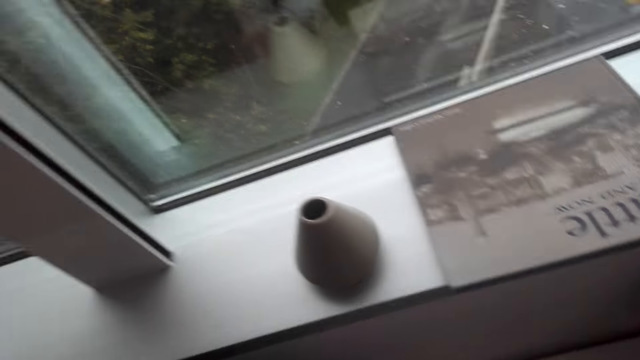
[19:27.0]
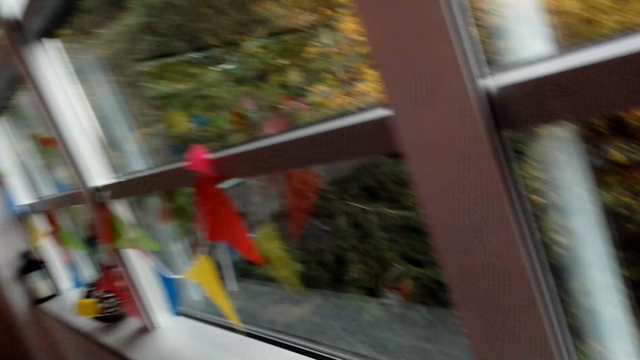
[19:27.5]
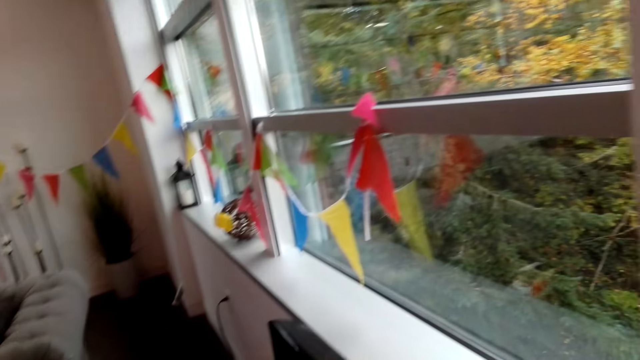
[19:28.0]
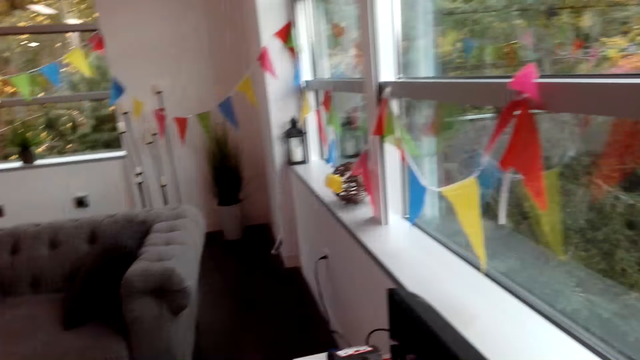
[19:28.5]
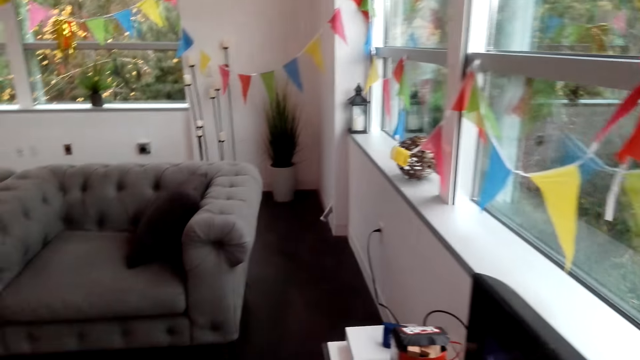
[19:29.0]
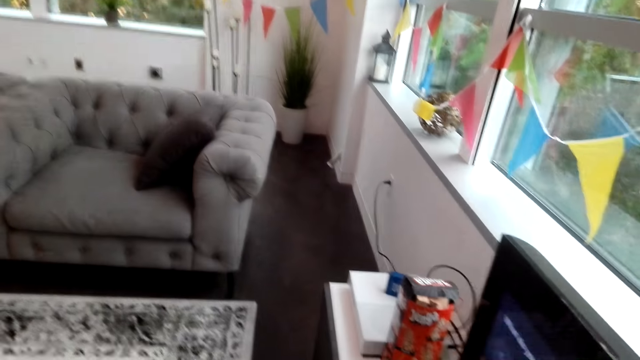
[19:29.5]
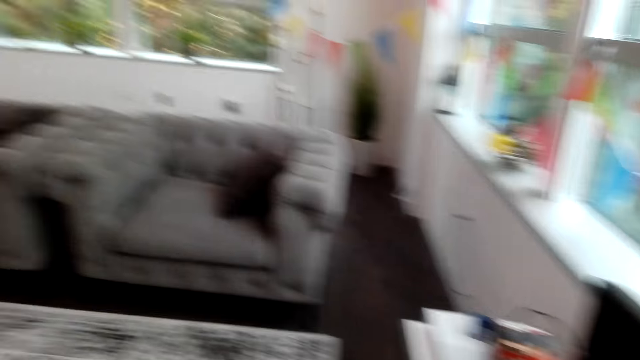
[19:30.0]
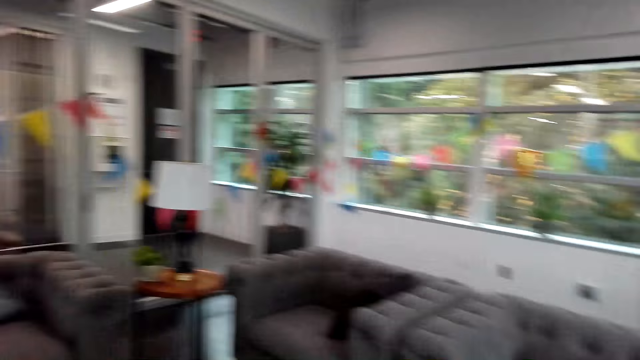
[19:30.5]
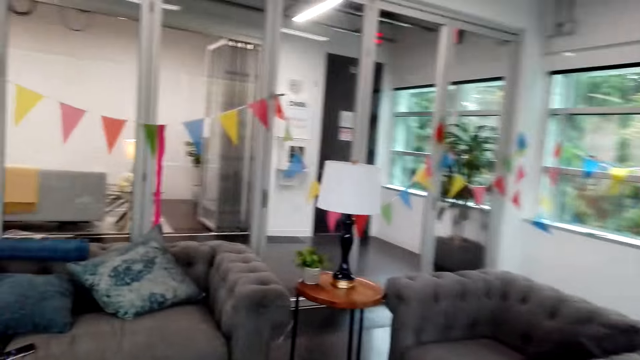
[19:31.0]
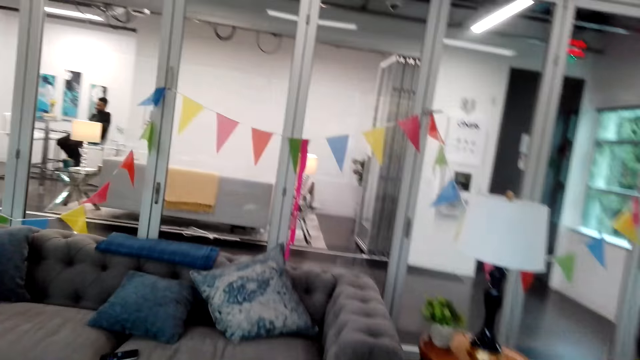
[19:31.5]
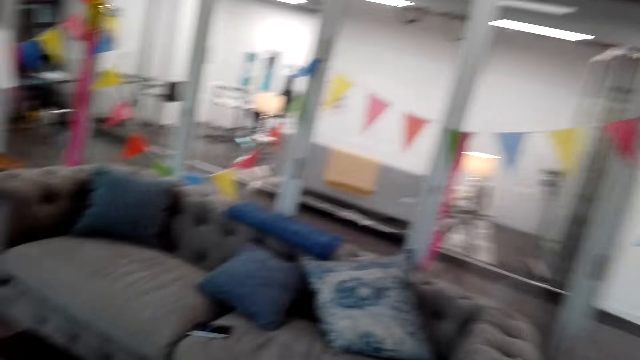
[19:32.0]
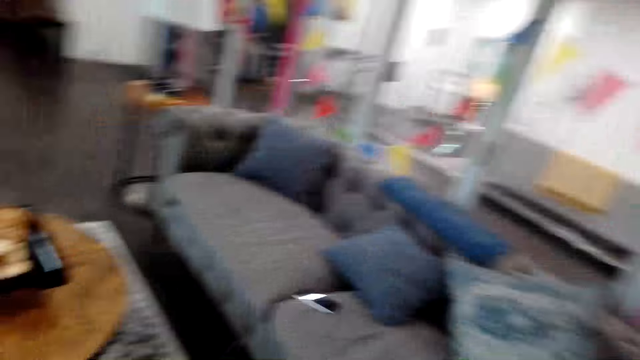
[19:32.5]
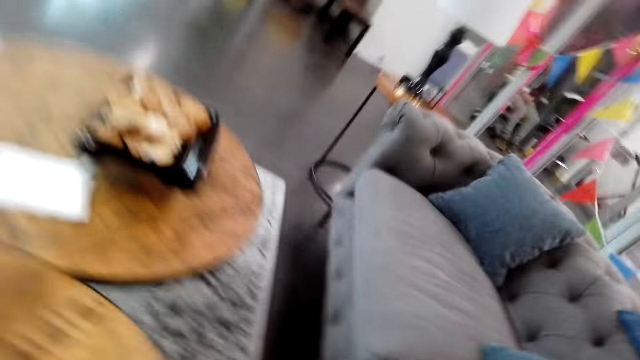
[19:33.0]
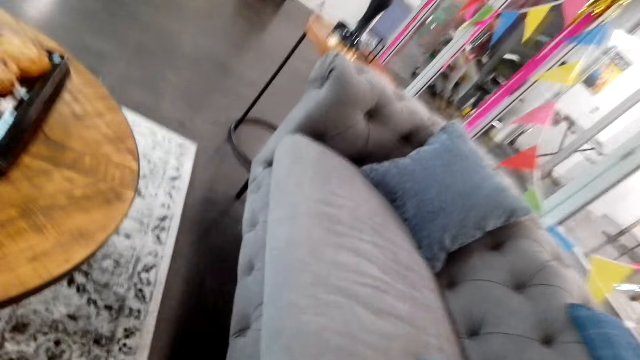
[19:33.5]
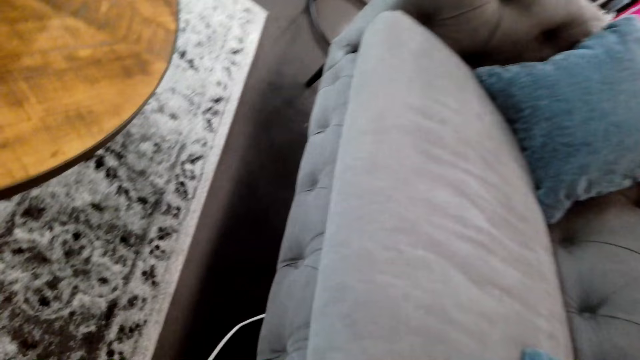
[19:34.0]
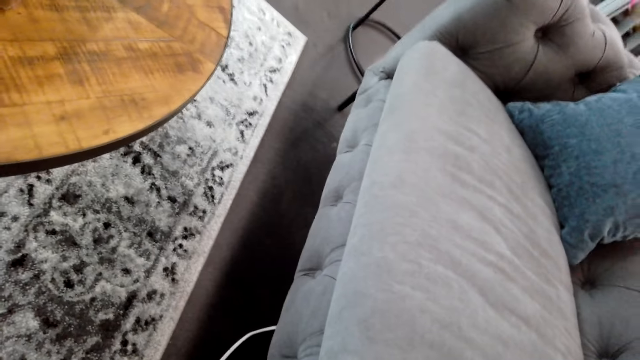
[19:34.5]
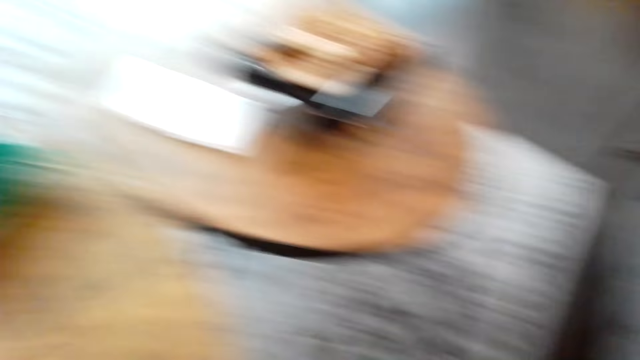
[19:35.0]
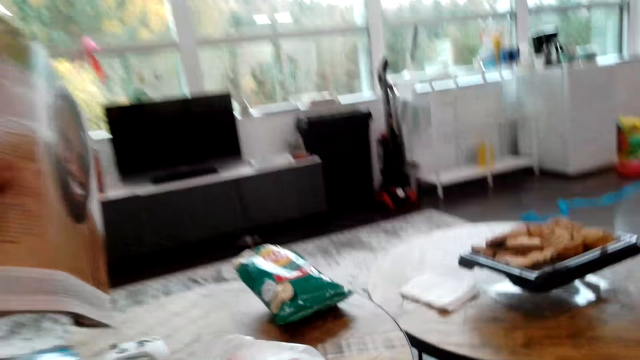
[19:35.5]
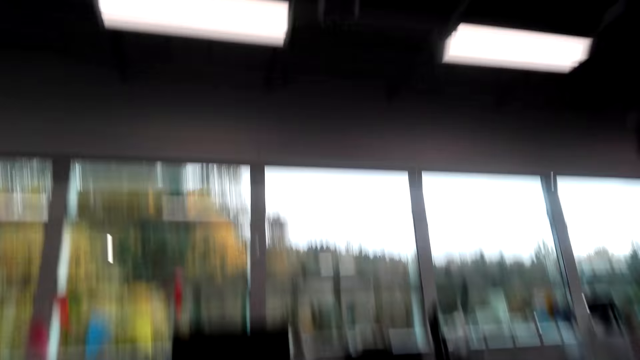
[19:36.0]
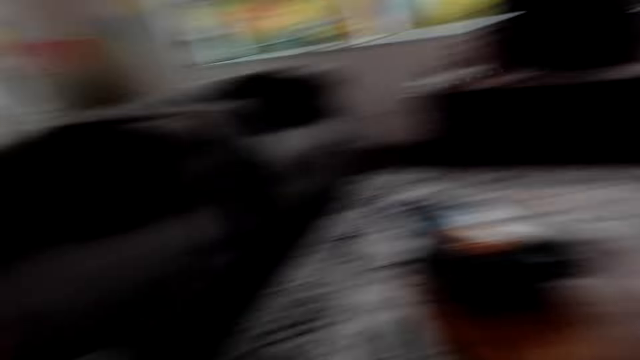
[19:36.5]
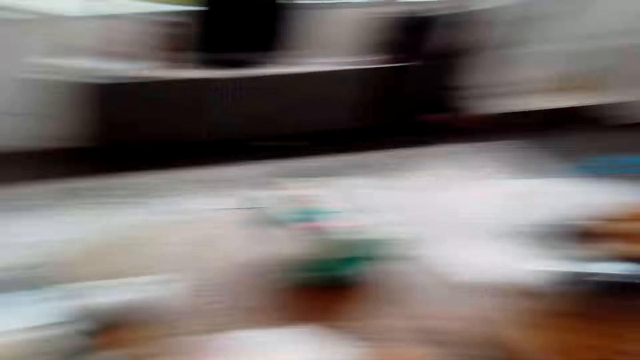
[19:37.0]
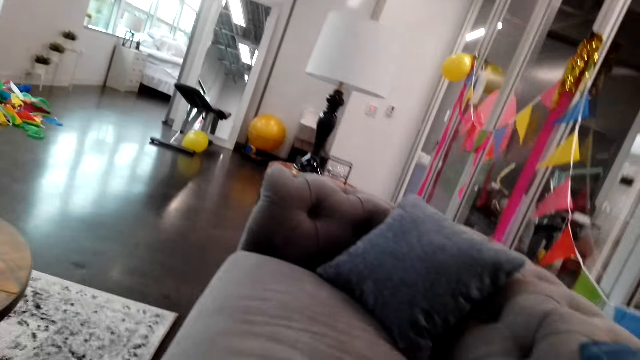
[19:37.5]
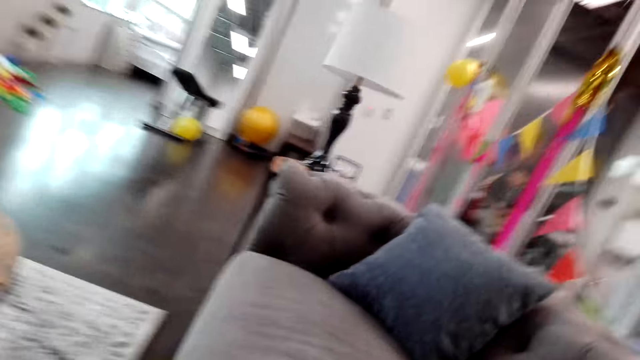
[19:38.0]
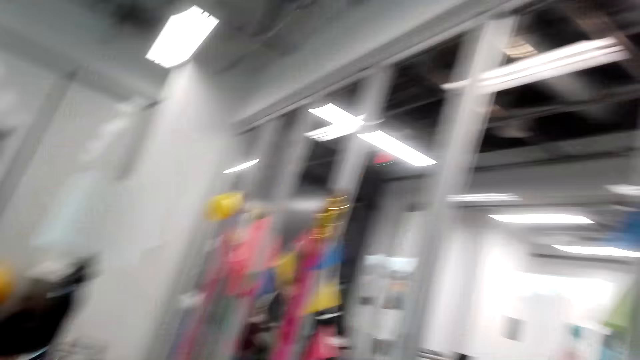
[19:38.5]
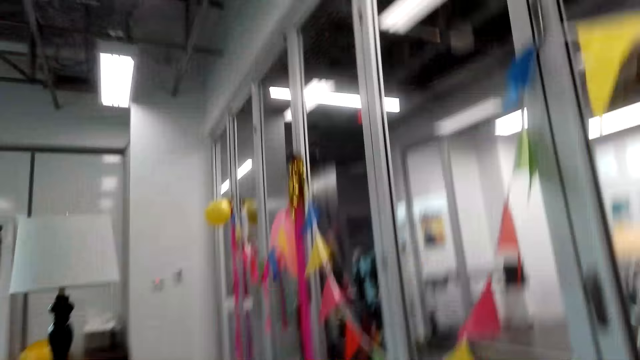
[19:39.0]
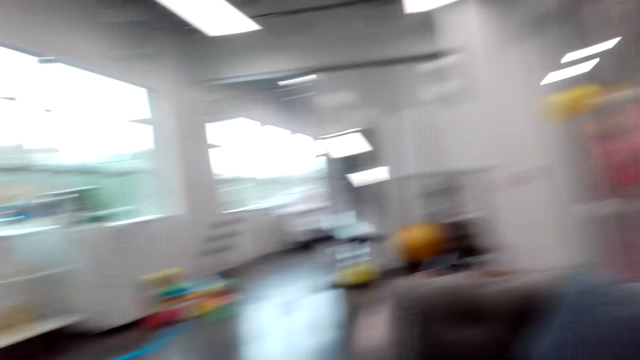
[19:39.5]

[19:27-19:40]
The camera wearer walks in the room. They look around. They walk. They pick up a magazine from the table. They sit on the chair. They sing.

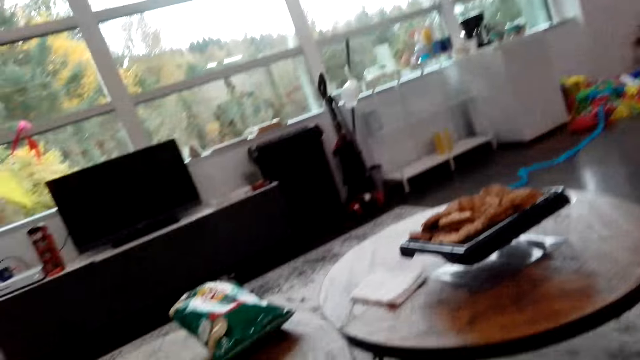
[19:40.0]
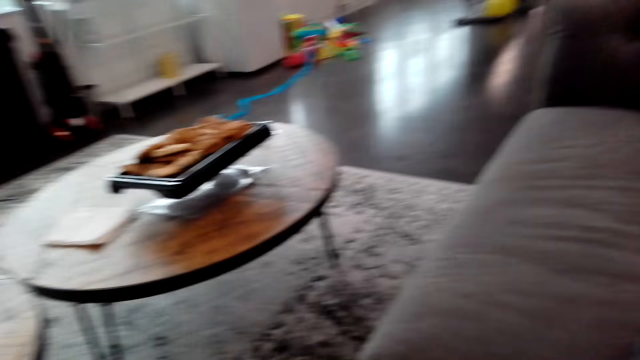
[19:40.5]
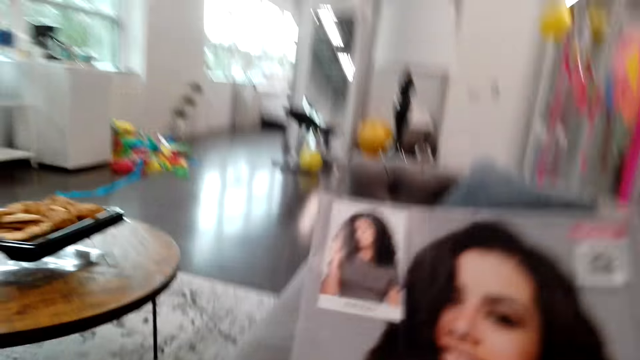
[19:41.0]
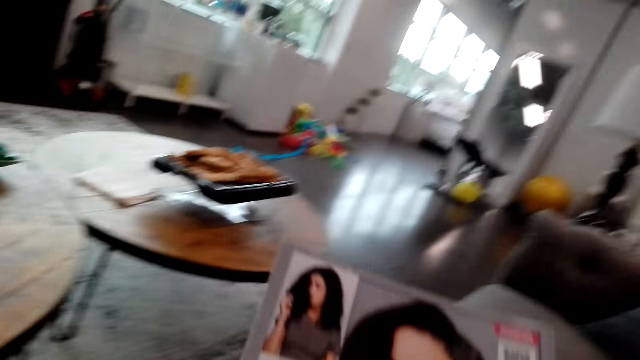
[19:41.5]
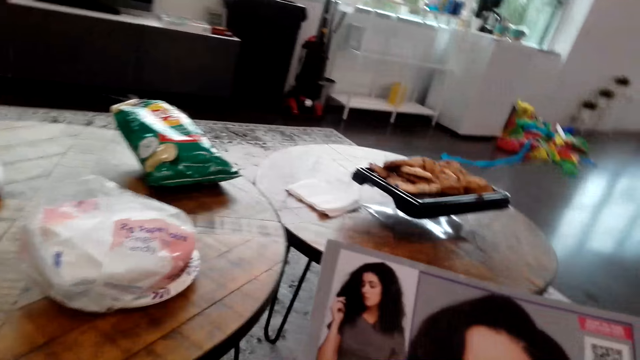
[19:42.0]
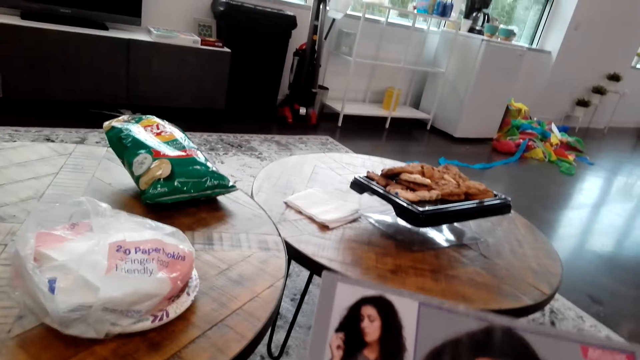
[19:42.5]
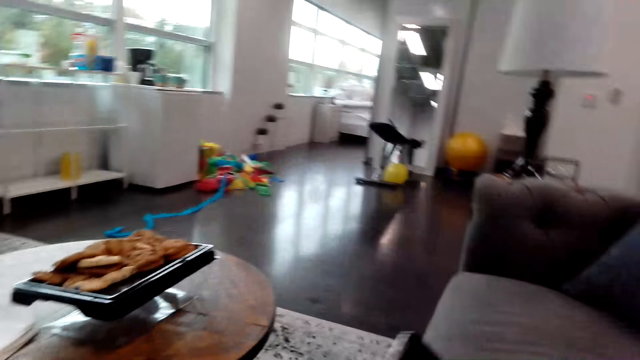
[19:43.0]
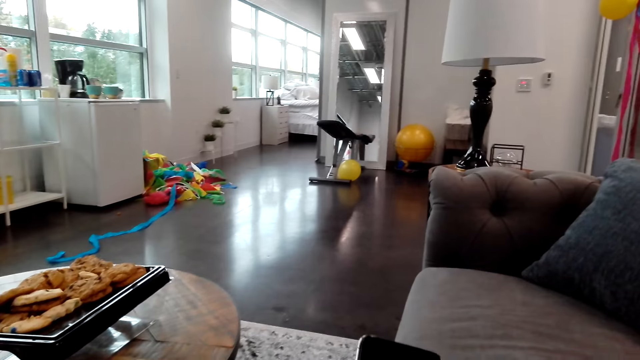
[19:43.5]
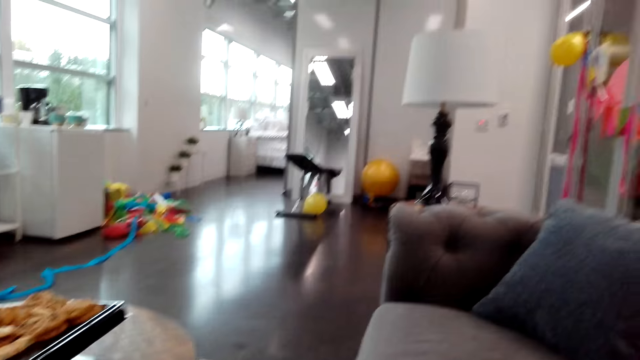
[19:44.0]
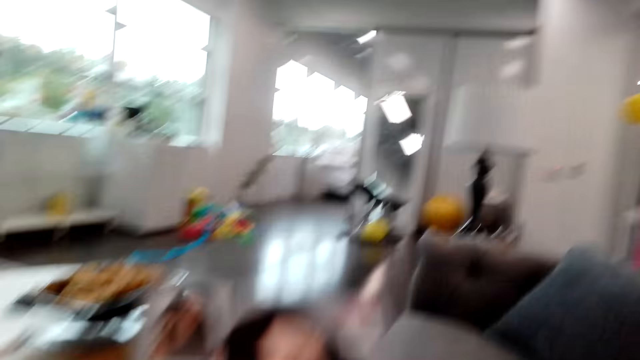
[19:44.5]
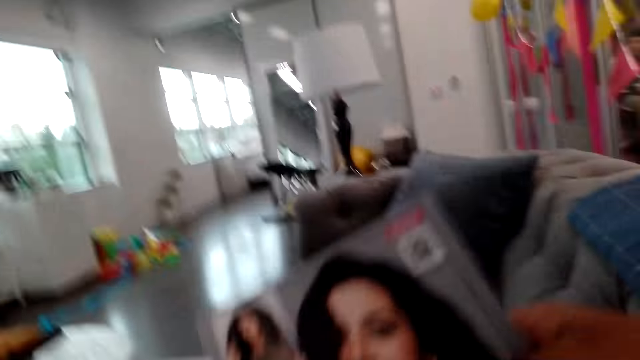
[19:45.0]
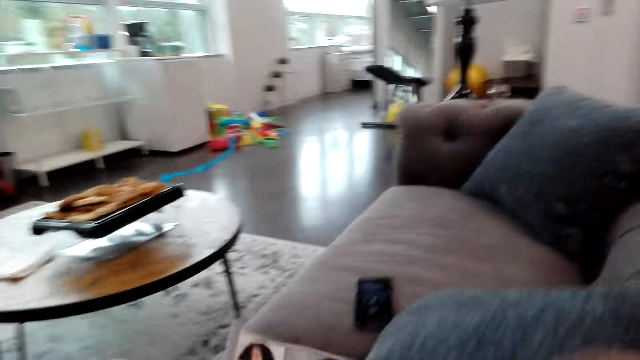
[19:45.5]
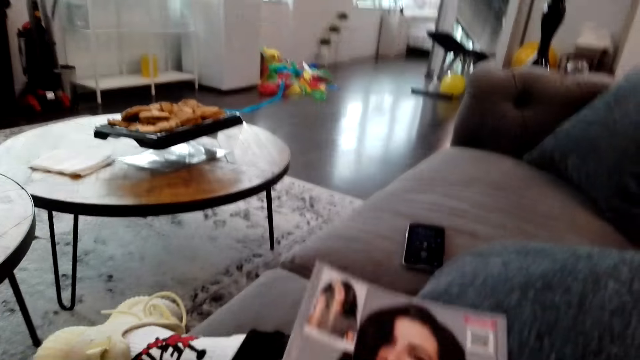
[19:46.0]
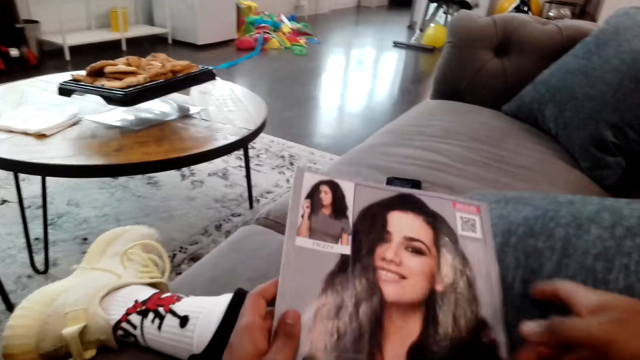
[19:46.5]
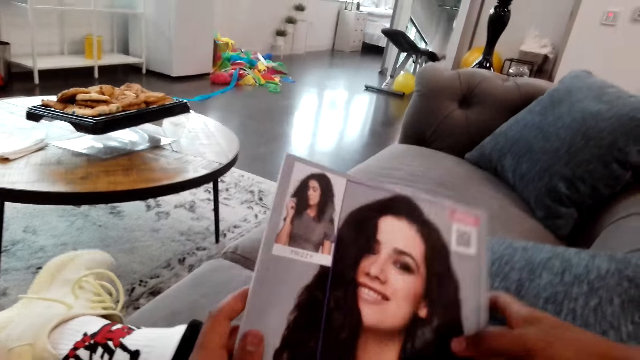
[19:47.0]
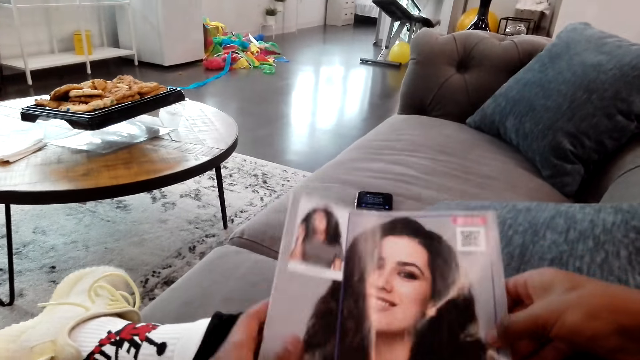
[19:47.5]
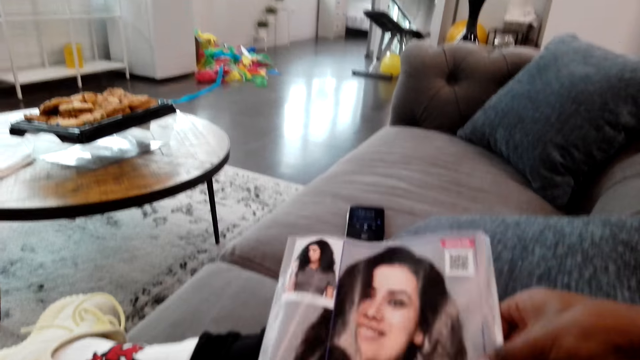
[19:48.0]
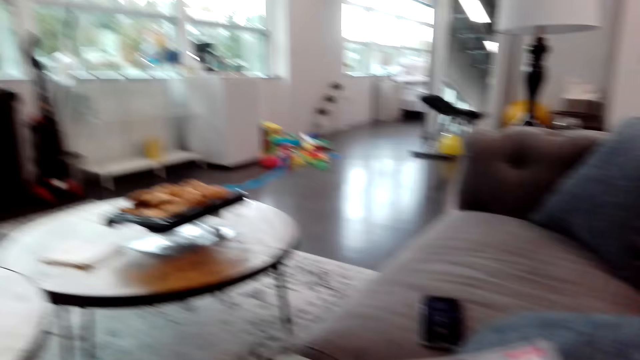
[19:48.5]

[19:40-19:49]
The camera wearer talks. They look around. They look at the magazine. They look at the phone. They look at the magazine cover.
